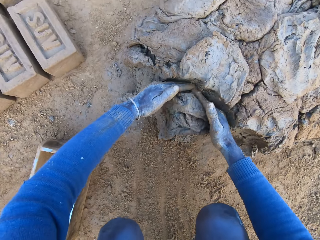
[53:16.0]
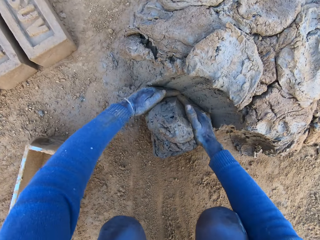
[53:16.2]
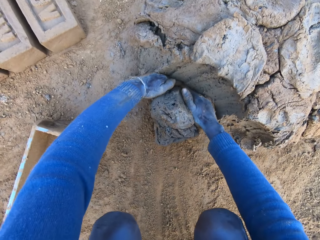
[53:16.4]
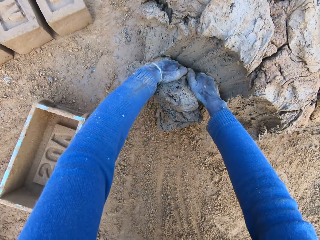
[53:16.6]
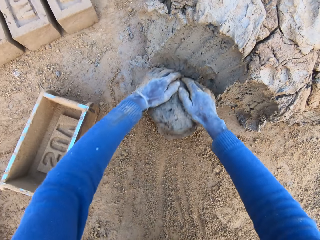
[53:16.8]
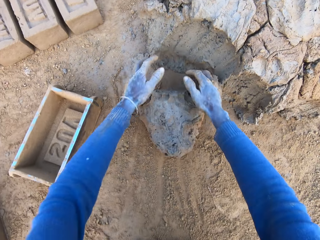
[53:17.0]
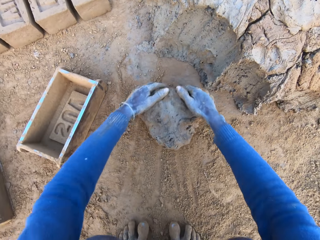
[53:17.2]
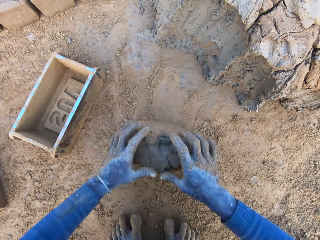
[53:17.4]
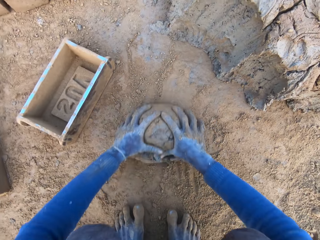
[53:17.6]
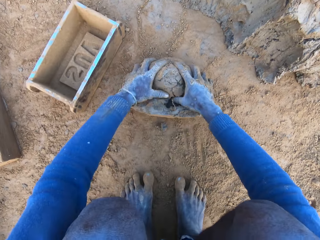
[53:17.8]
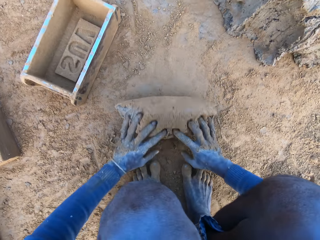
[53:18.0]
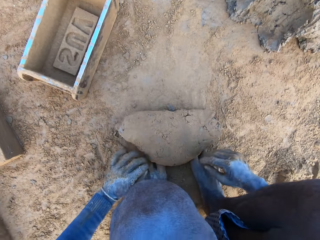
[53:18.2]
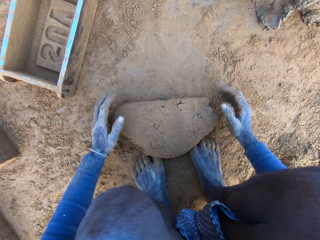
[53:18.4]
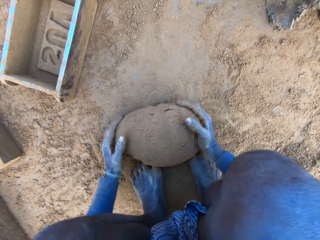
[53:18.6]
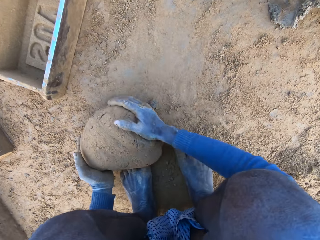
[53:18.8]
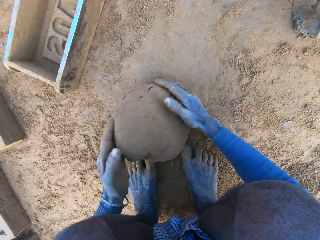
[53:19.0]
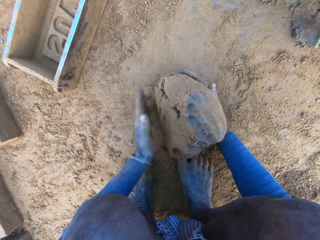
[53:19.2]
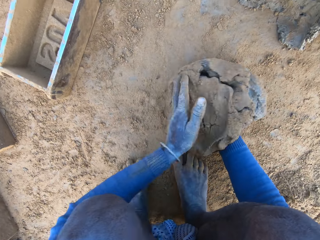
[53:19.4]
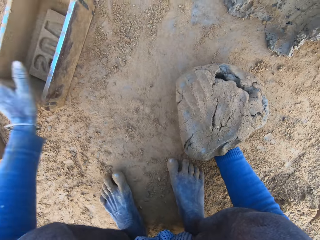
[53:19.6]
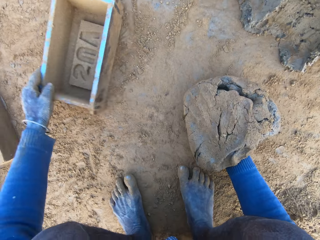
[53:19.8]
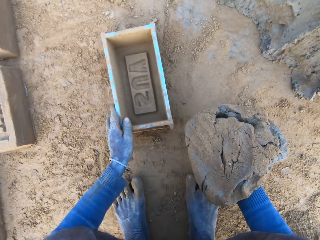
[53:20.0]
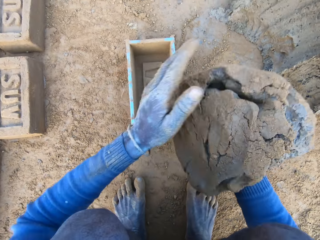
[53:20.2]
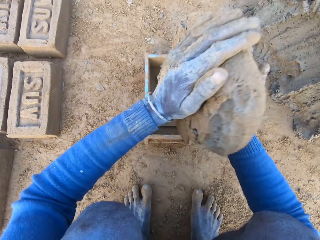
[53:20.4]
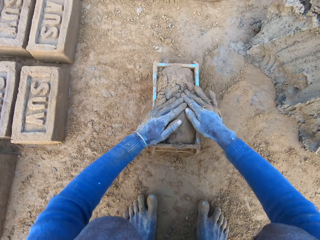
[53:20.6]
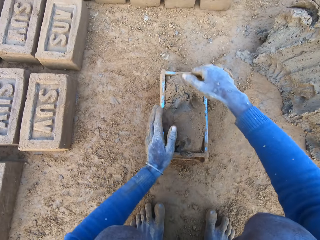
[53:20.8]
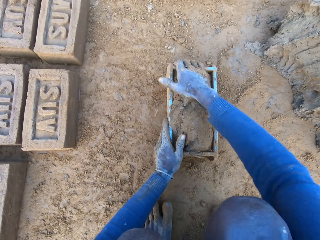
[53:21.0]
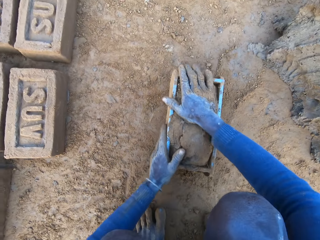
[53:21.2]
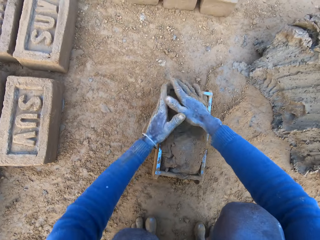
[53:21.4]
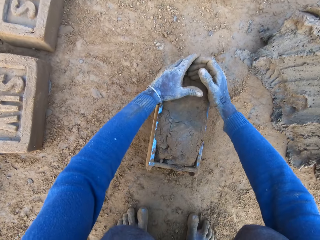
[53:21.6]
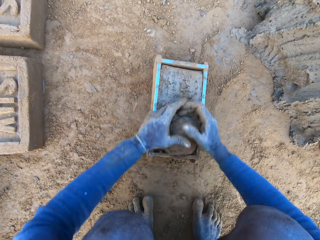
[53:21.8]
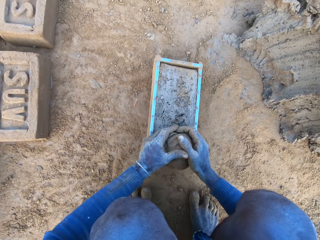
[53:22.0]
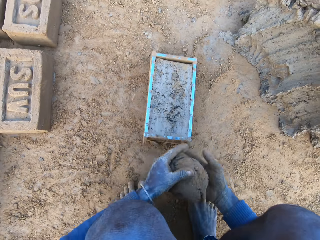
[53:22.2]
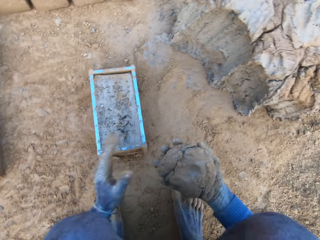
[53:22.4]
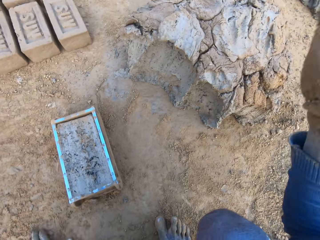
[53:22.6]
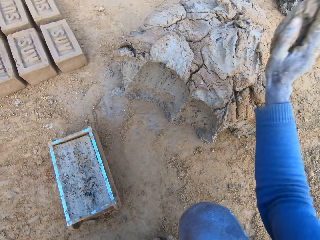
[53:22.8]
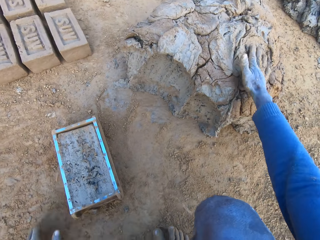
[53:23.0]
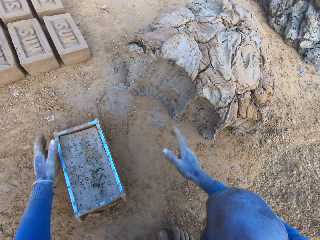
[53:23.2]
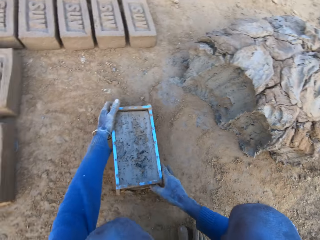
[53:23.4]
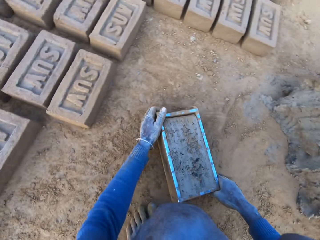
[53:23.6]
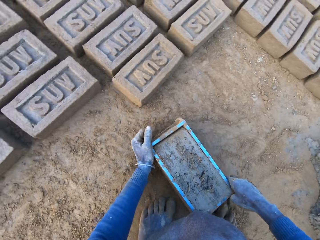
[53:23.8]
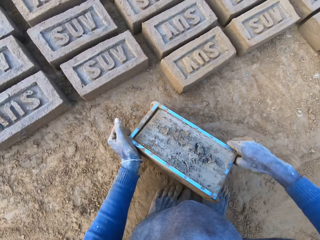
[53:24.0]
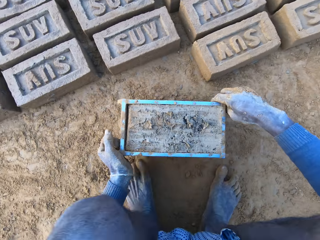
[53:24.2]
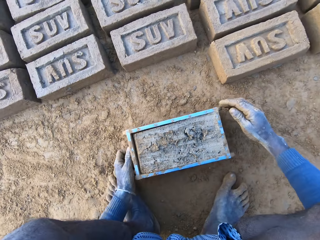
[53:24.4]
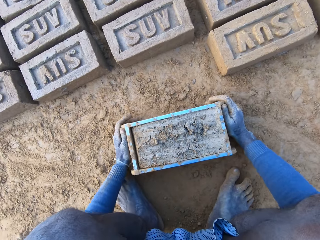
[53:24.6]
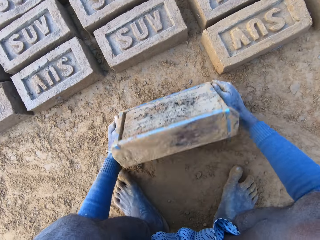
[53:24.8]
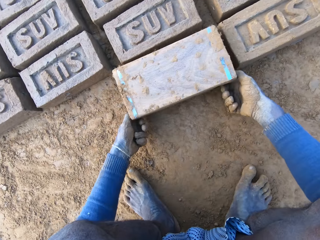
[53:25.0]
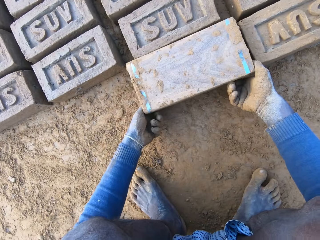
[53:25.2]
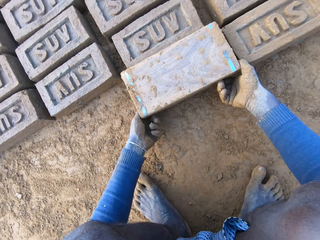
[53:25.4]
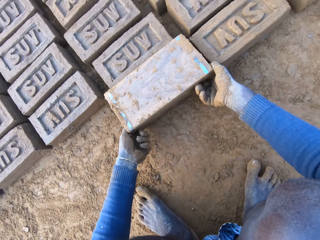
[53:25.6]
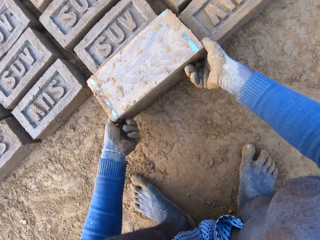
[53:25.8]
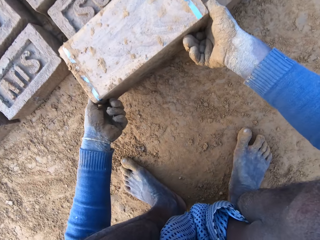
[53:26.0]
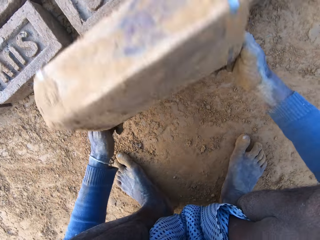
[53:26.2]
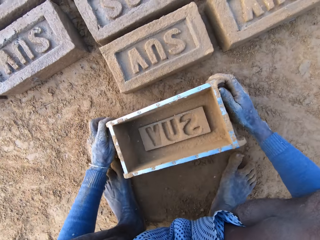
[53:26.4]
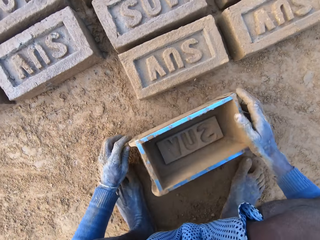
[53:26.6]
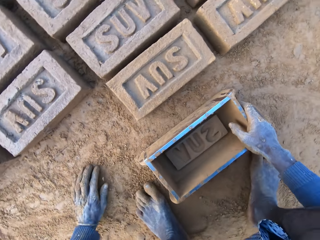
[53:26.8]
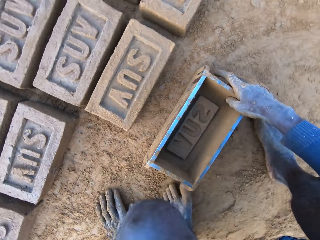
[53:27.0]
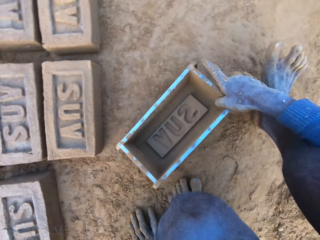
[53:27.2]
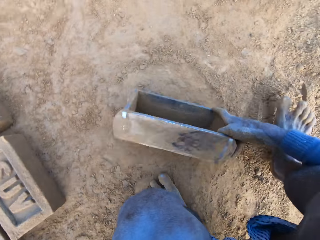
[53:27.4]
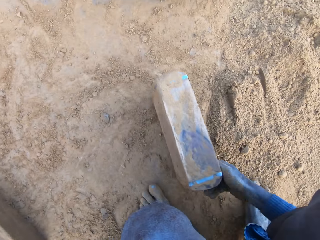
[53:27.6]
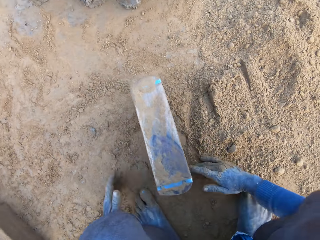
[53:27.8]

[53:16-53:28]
The camera wearer scoops some mortar or clay with his hands. He adjusts the mortar on the ground, rolls the clay on the ground, and packs the mortar on the ground with his hands. He picks up the brick molder with his left hand, drops the mortar inside the brick molder, and adjusts the mortar inside the brick molder. He levels off the clay and throws the mortar on the remaining mortar on the ground. He carries the brick molder with mortar with both hands and pours out the brick on the ground out of the brick molder.

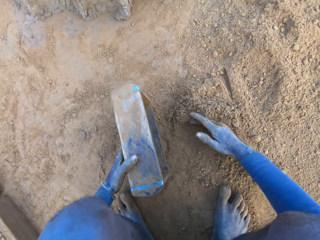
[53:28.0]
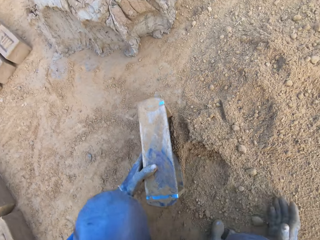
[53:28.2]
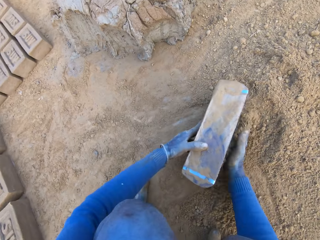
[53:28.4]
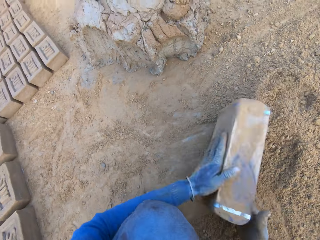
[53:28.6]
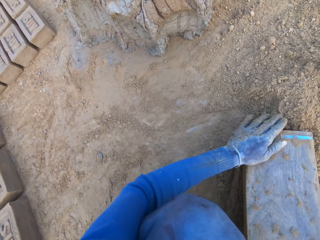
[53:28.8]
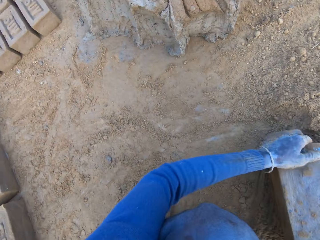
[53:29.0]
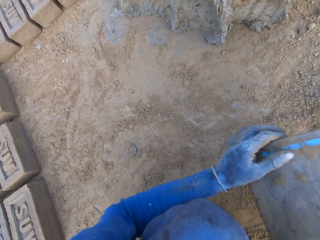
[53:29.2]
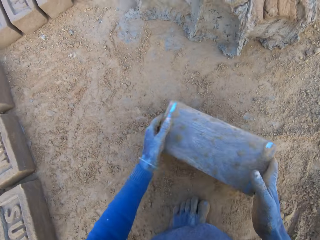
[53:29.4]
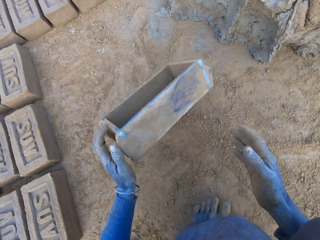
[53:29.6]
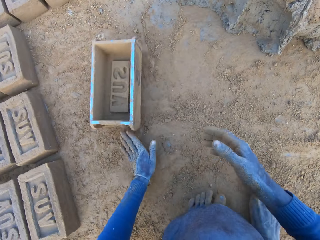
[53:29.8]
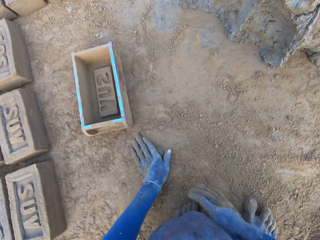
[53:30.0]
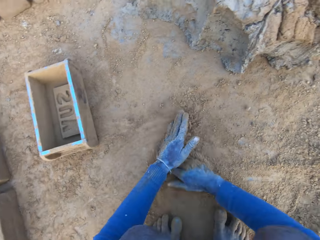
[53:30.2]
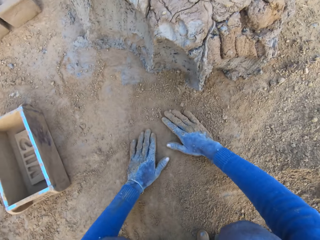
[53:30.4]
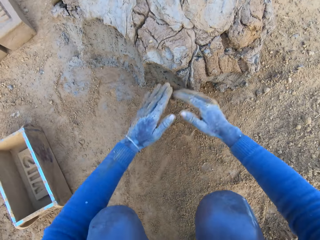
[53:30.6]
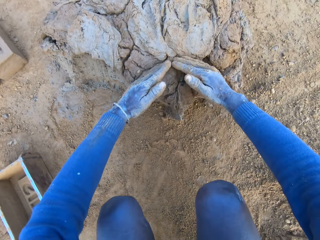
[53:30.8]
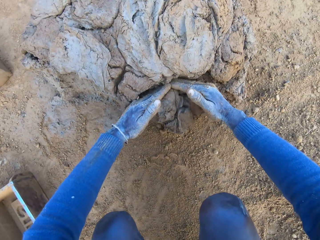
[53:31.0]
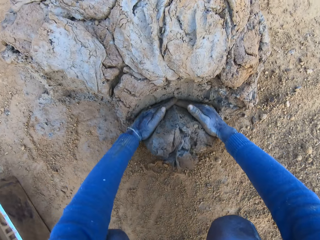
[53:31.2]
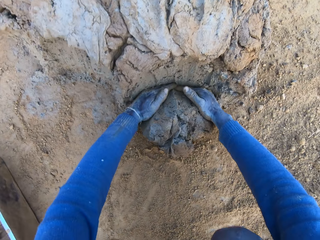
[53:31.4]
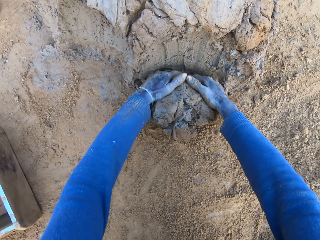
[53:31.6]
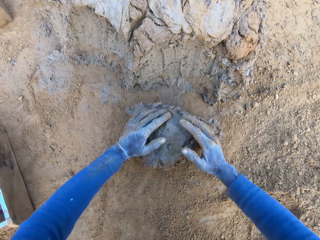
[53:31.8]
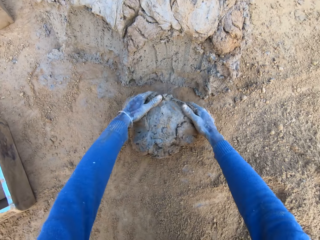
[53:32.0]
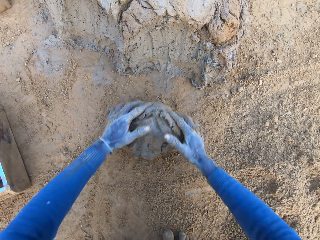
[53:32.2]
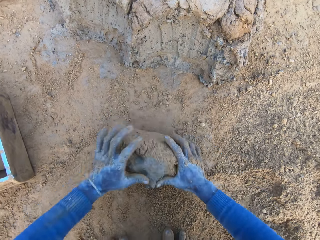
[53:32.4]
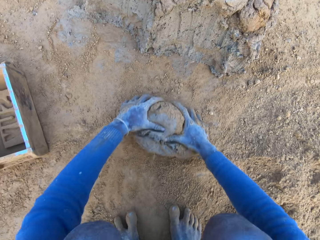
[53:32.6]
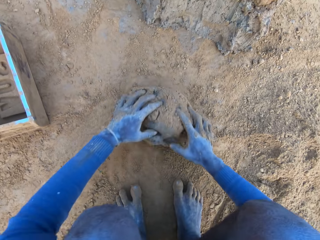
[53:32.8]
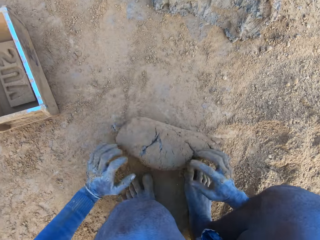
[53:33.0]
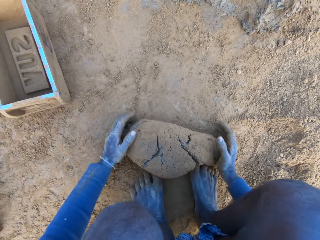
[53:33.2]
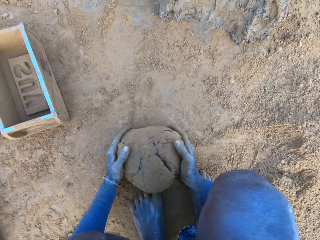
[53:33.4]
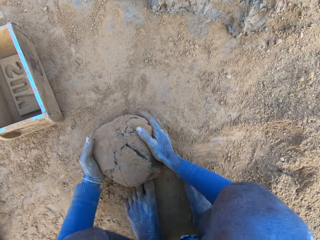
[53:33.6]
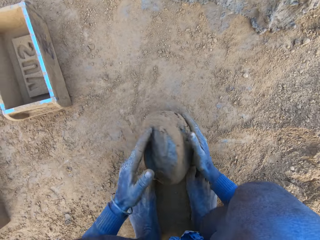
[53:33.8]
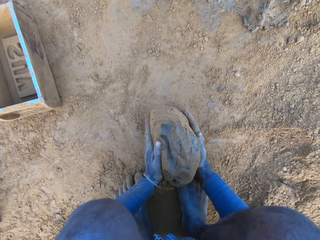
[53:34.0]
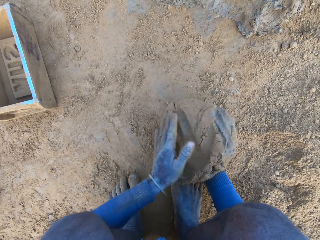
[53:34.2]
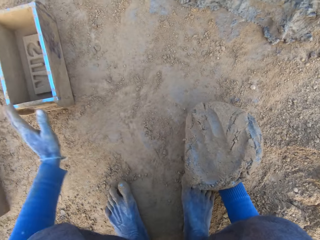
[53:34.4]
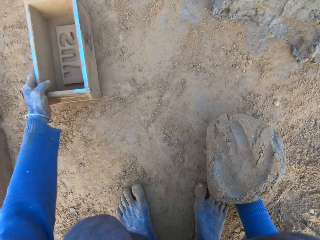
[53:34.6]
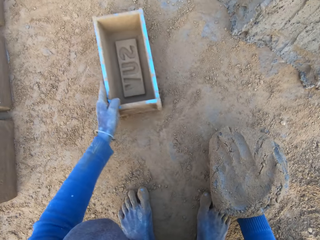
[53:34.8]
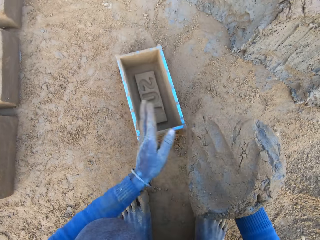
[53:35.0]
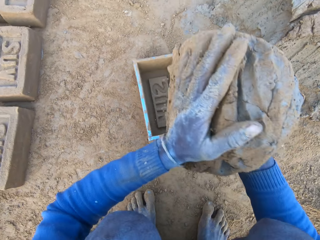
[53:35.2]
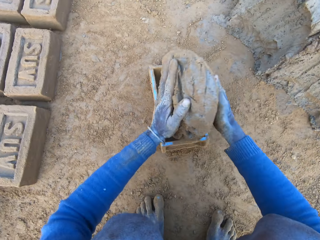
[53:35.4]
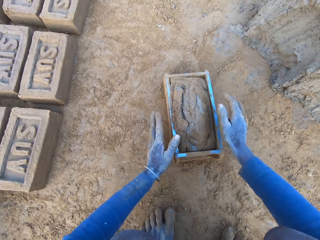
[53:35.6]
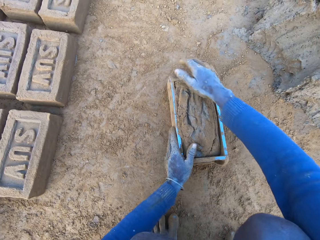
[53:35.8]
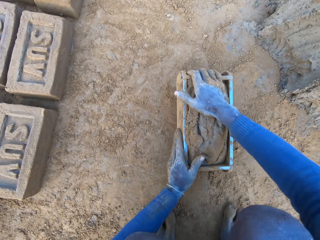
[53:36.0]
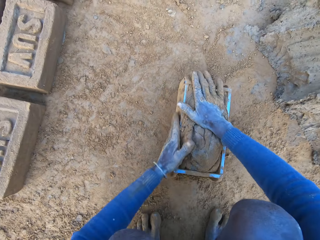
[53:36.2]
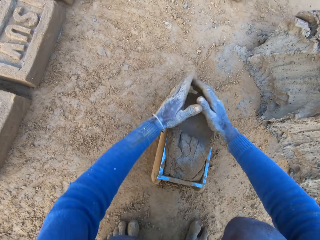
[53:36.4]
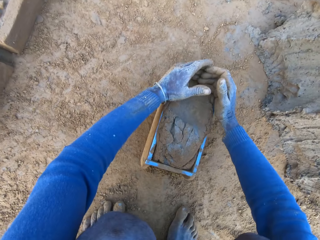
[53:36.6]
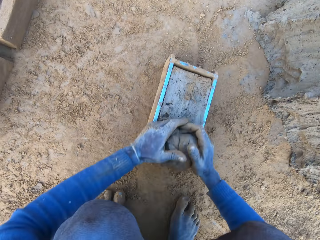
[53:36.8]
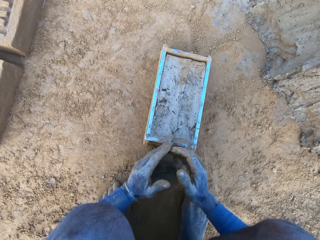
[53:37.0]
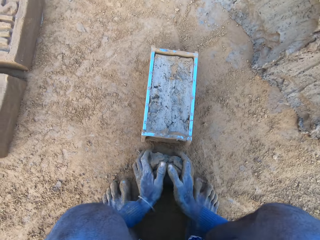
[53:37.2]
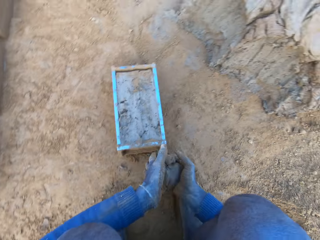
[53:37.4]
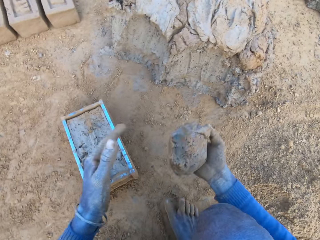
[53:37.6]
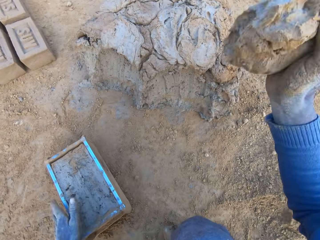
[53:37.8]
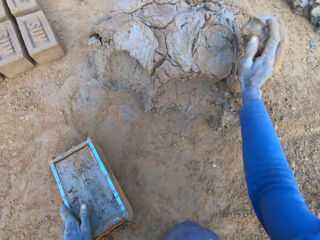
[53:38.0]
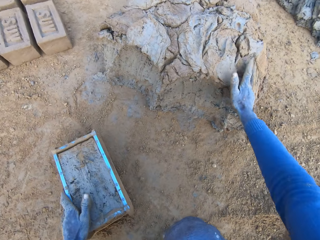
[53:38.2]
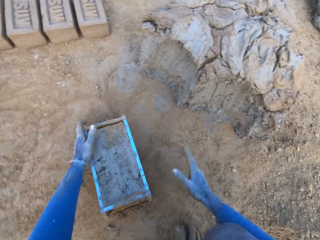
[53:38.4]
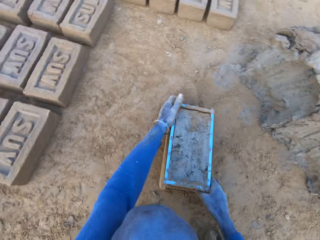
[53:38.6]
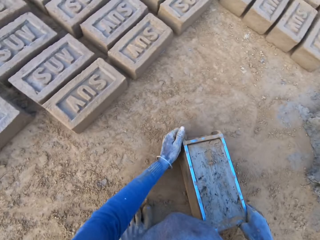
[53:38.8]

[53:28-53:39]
The camera wearer packs some sand with a brick molder. He pours out the sand in the brick molder, throws the brick molder on one side with his hands, and rubs his hands on the ground. He scoops some mortar with his hands, rolls mud on the ground, and adjusts the mortar on the ground. He packs the mortar on the ground with his hands, pulls a wooden box, and picks up the brick molder with his left hand. He drops the mortar inside the brick molder, presses the mud into the box, and adjusts the mortar inside the brick molder. He removes excess mud, carries the mud in hands, and throws the mortar on the remaining mortar on the ground.
